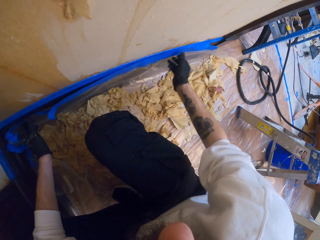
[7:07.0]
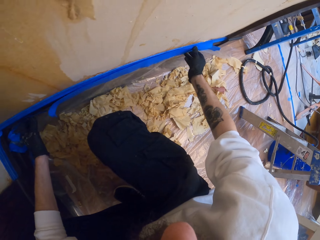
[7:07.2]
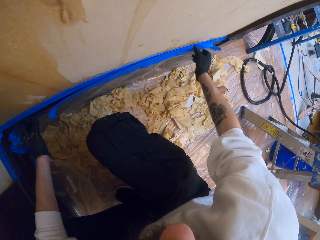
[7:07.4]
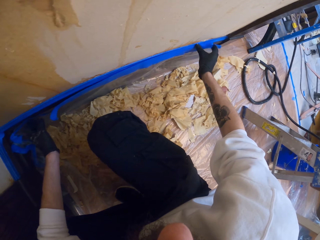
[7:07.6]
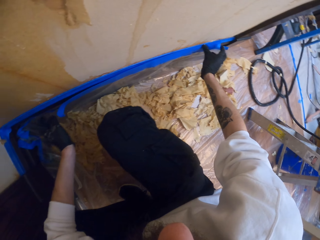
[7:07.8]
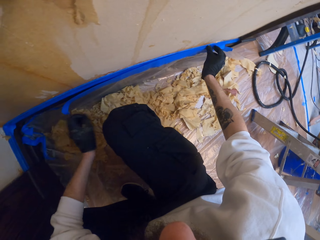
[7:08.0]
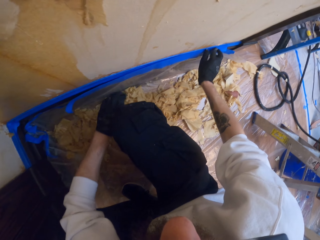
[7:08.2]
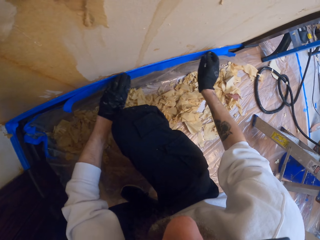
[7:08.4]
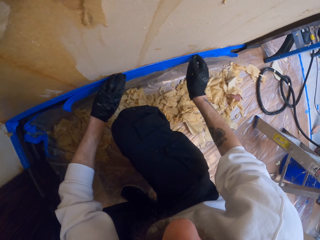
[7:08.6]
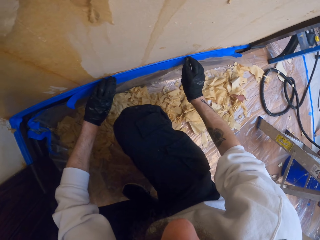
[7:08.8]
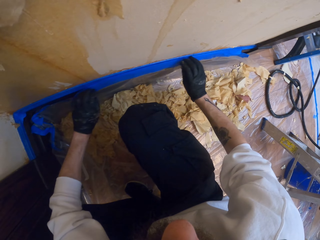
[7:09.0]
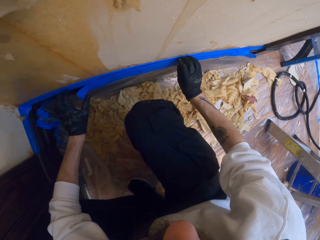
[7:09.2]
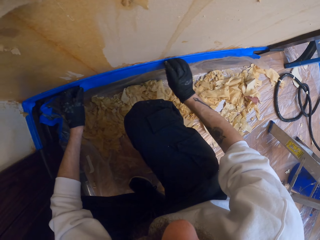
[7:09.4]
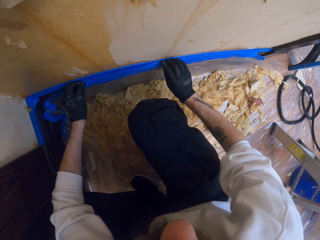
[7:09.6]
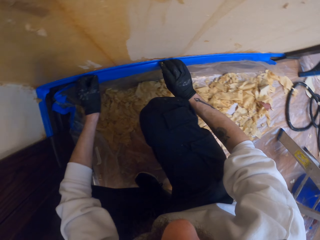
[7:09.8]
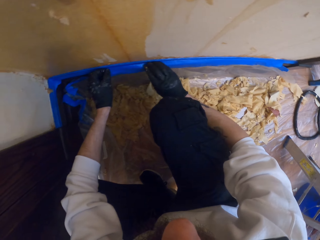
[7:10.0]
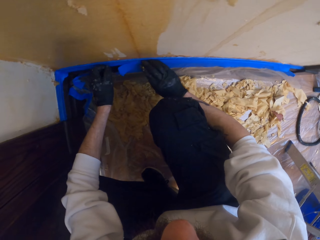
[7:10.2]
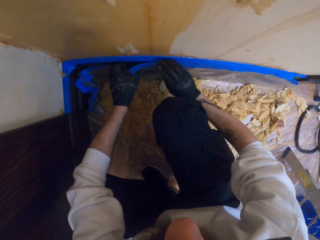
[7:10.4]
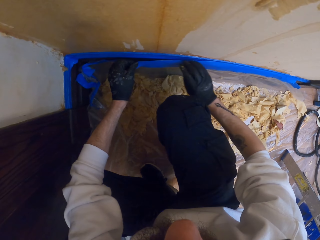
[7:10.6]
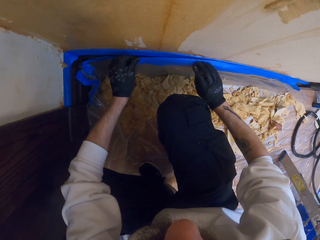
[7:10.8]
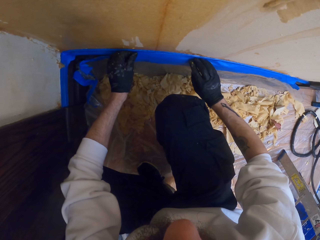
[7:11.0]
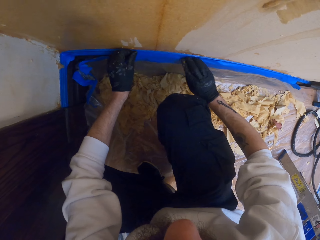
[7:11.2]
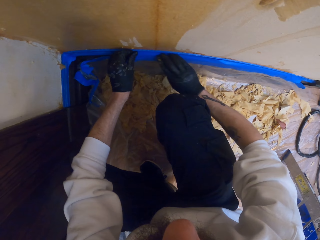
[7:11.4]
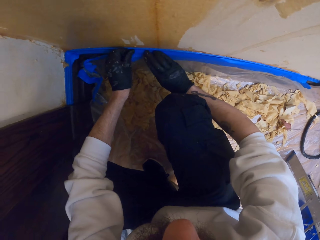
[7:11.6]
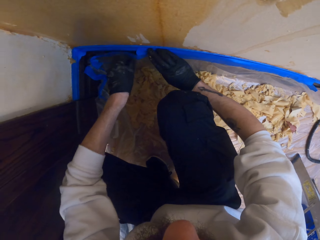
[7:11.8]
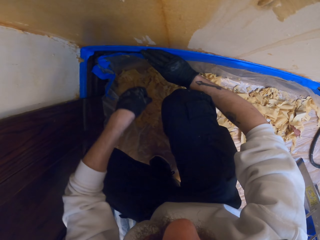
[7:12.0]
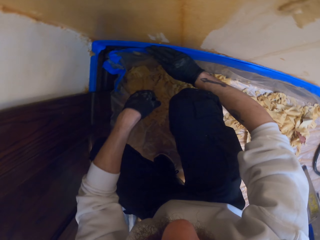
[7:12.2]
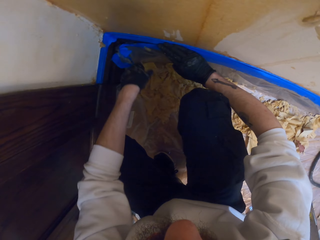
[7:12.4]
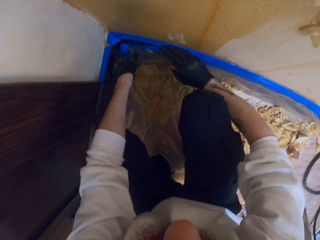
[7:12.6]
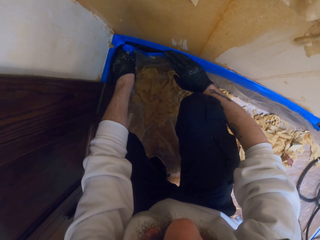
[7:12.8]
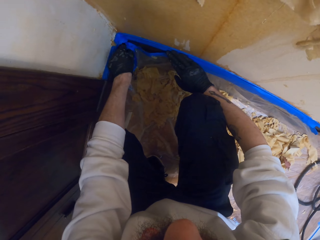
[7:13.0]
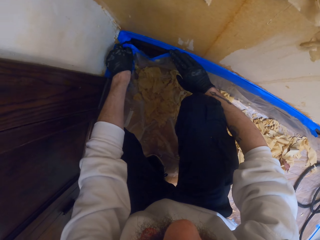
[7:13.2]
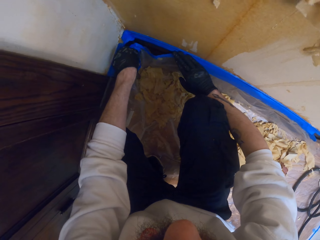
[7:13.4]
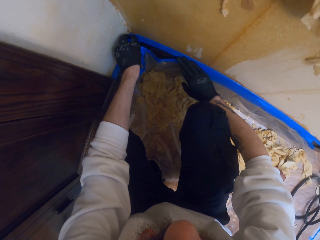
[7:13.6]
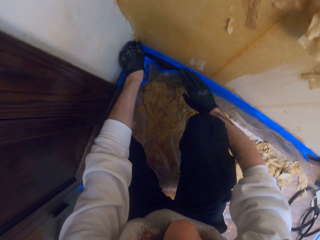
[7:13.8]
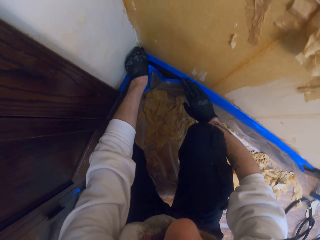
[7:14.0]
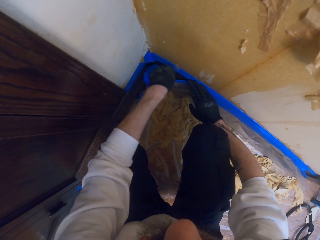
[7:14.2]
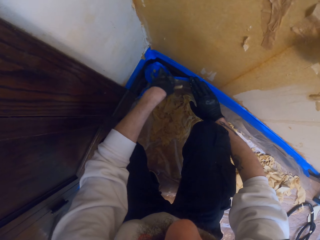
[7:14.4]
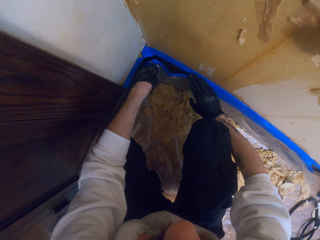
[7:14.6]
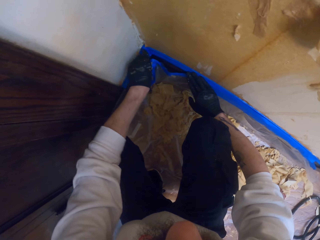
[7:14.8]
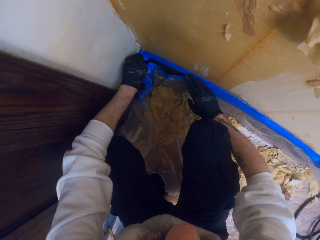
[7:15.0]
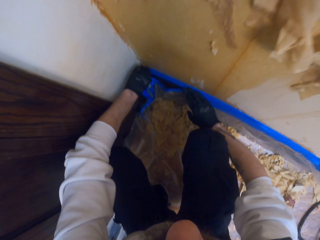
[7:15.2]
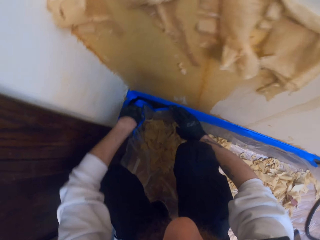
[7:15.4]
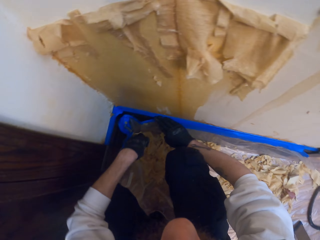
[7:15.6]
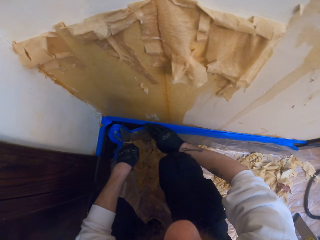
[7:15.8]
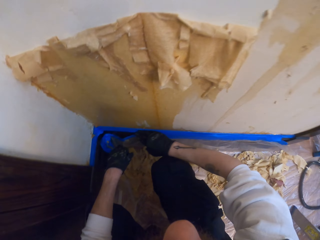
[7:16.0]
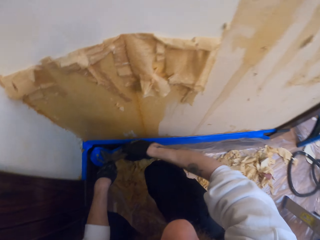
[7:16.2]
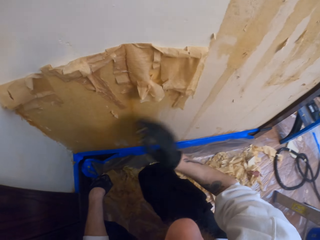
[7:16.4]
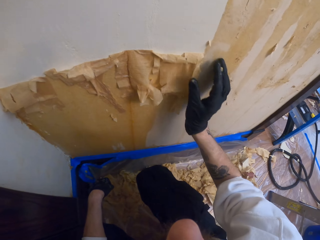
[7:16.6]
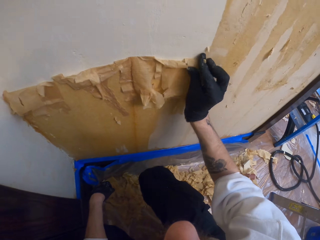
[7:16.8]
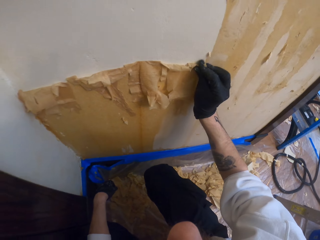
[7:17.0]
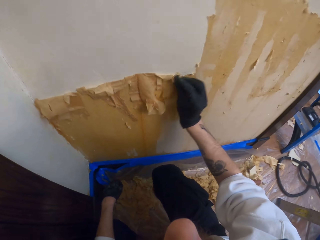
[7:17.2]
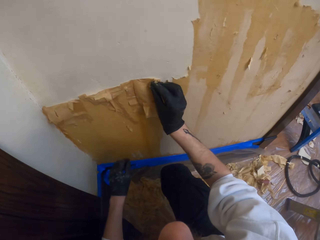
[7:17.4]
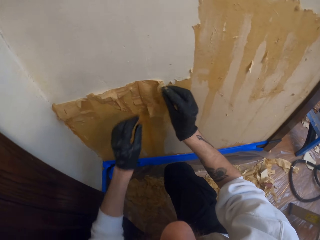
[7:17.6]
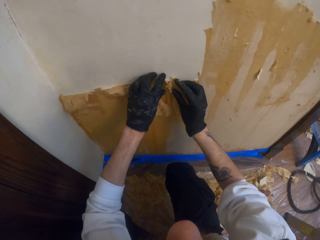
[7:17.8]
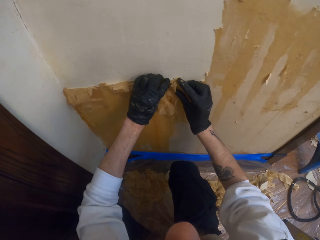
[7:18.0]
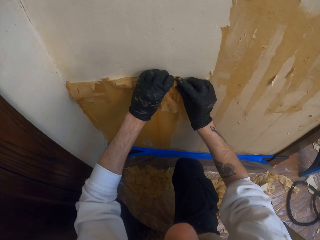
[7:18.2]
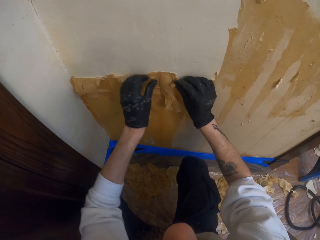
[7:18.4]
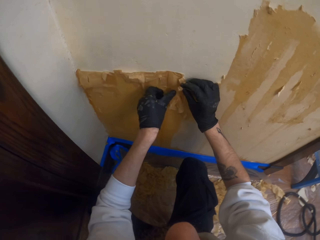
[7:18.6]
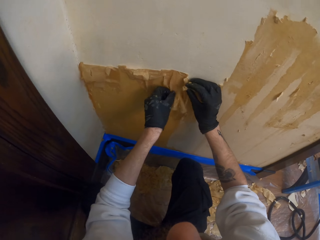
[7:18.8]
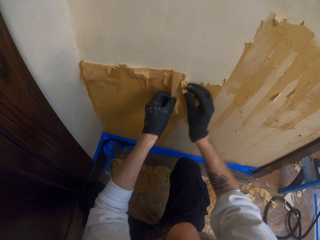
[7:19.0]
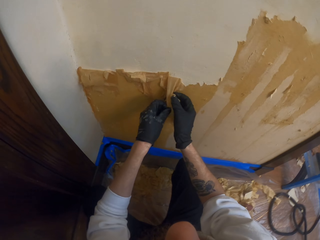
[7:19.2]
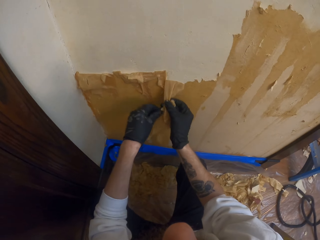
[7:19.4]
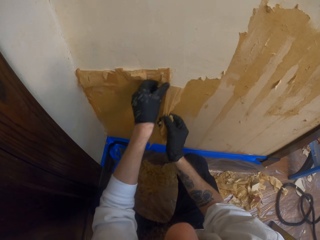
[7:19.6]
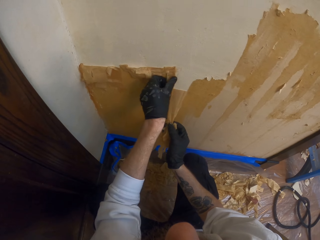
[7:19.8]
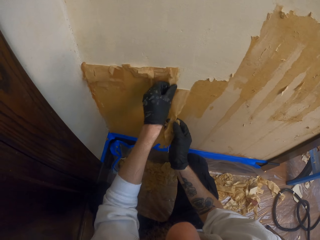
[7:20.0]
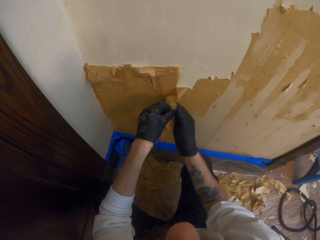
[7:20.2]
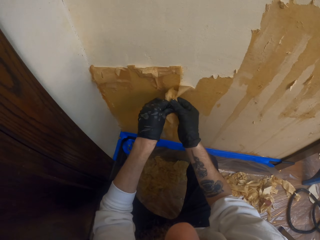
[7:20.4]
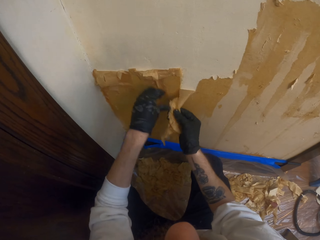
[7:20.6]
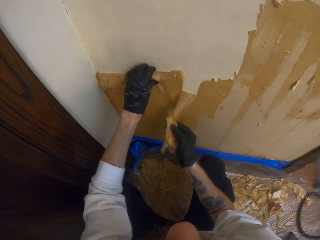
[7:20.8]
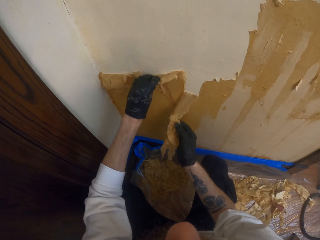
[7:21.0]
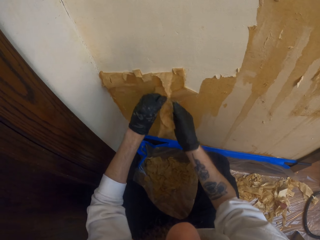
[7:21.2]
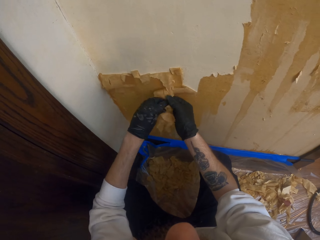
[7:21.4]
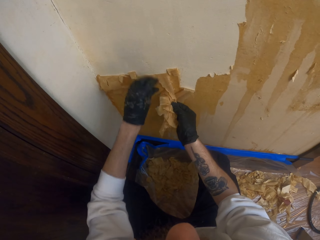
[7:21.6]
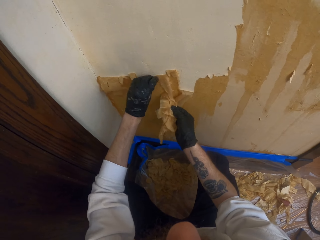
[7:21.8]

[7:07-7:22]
The camera wearer removes the paints from the wall.

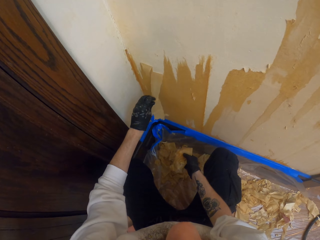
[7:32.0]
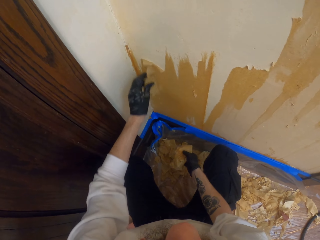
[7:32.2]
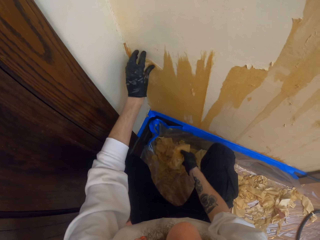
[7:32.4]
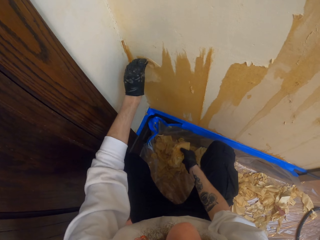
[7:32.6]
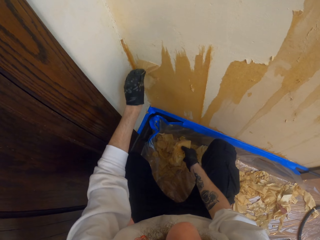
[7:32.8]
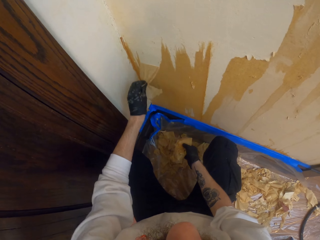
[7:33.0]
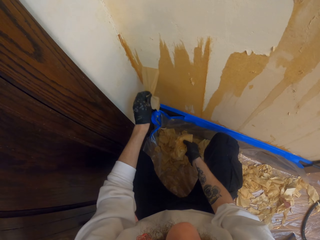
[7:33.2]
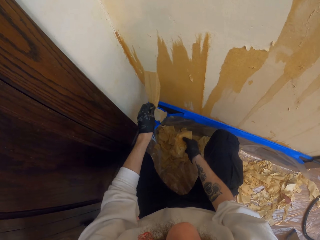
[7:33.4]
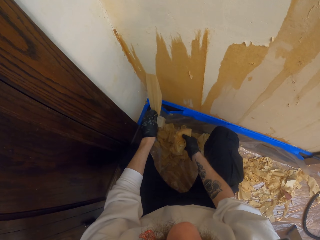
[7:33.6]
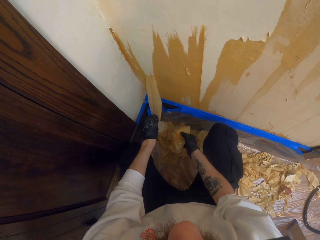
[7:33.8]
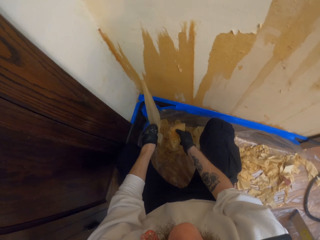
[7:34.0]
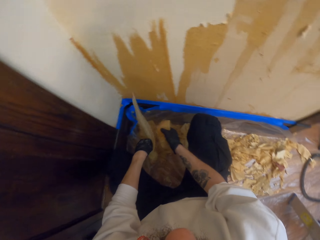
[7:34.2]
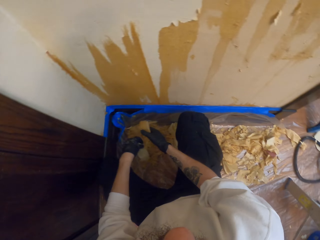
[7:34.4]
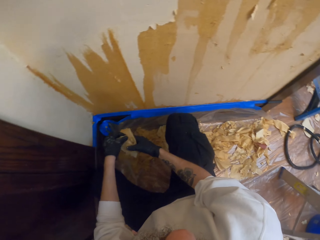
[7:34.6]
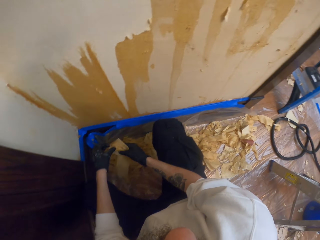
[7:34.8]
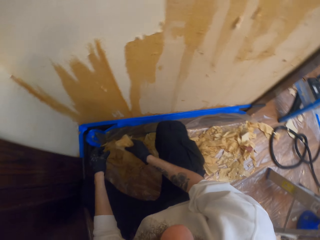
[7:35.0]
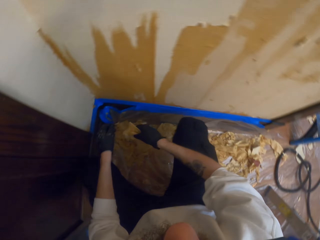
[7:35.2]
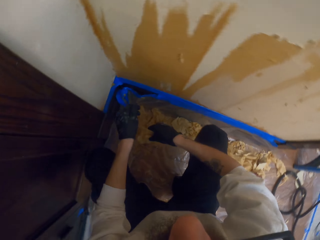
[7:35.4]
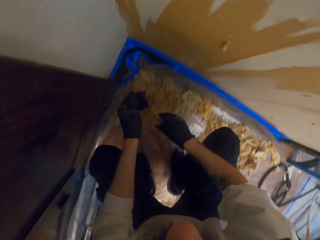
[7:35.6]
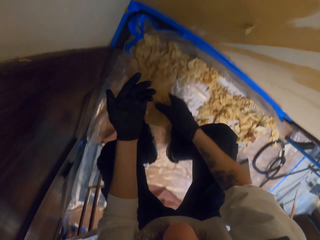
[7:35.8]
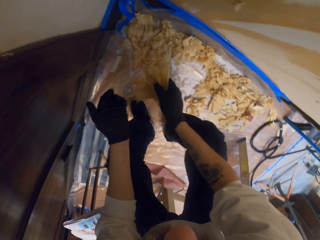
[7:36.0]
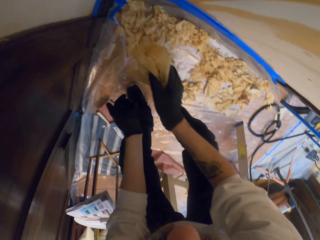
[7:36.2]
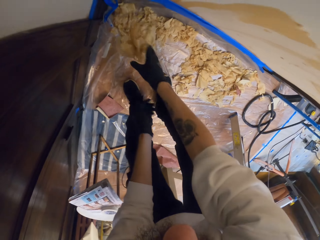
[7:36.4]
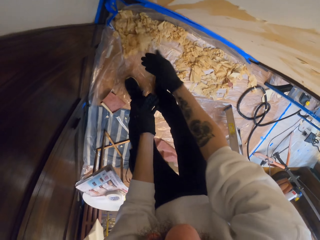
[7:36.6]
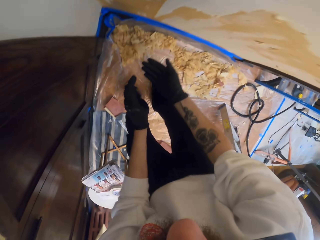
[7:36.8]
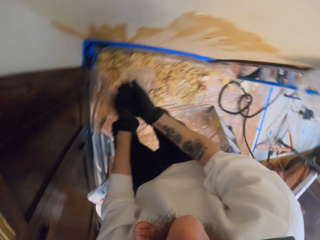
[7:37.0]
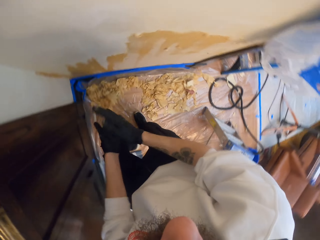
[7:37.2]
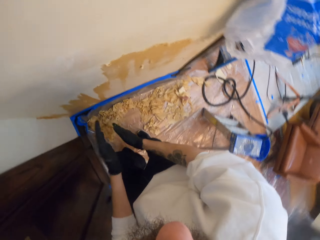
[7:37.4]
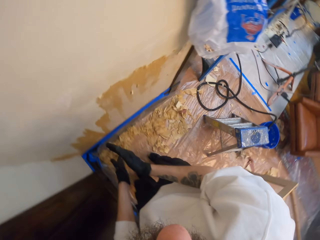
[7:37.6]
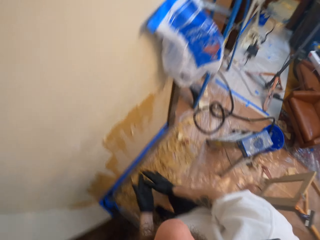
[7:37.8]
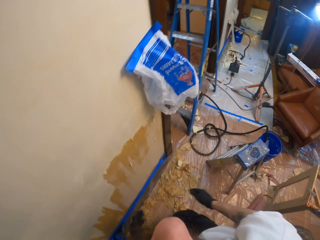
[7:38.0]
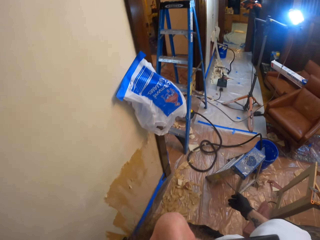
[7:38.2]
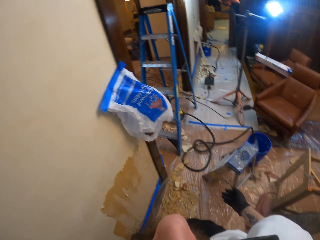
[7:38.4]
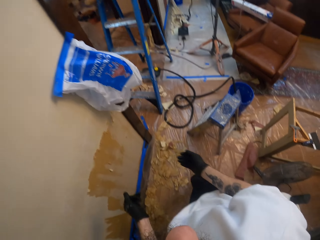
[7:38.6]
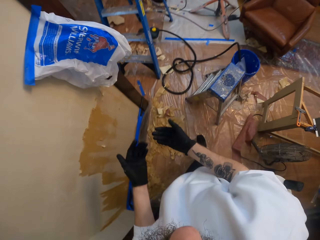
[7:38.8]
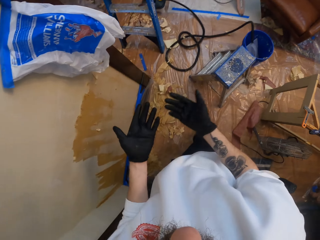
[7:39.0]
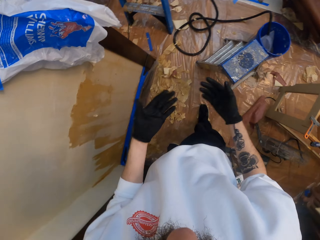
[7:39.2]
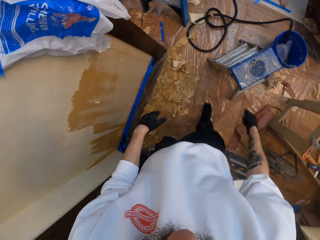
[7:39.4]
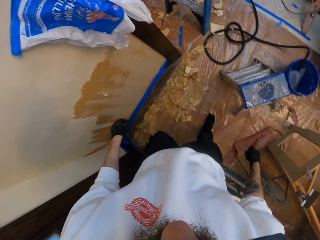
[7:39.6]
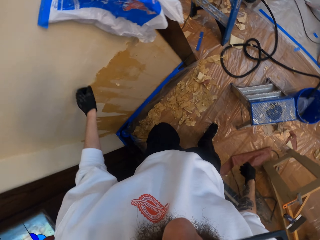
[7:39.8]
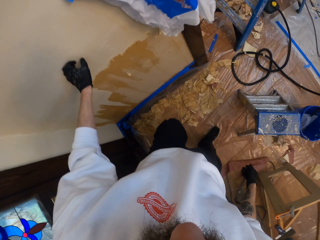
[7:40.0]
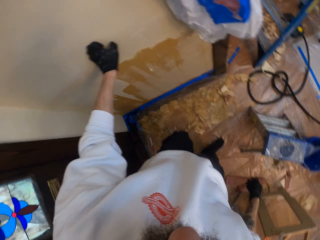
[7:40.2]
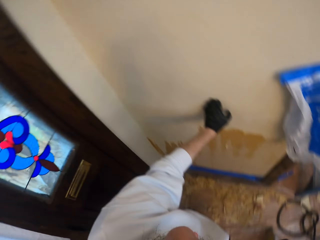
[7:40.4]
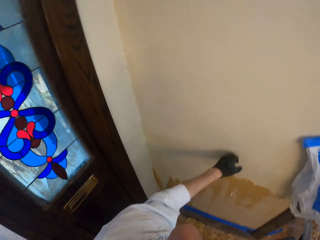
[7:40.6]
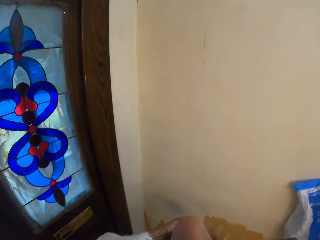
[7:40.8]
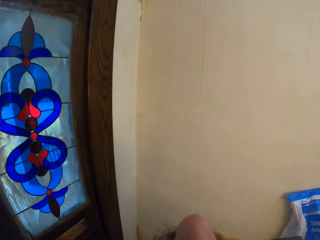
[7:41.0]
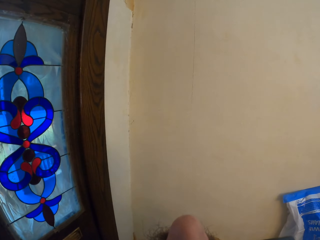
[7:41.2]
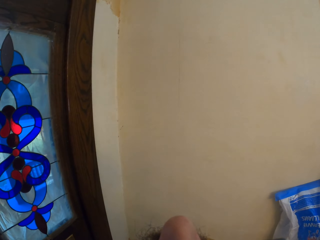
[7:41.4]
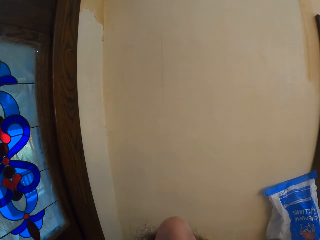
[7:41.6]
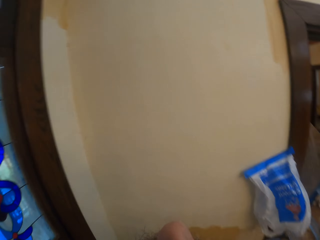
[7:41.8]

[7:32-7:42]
The camera wearer drops down the paints. They wipe their hands. They look around.
